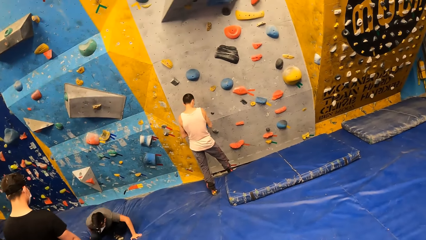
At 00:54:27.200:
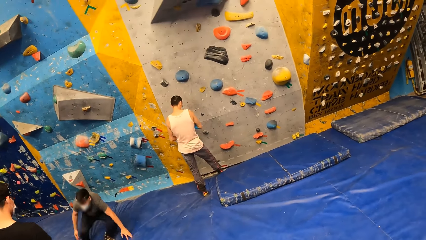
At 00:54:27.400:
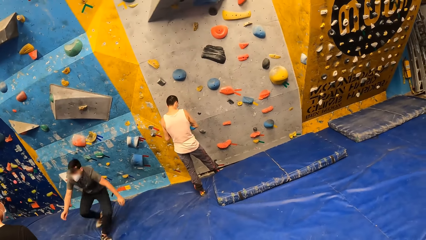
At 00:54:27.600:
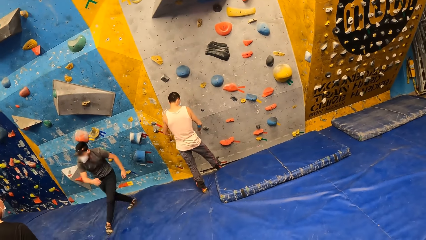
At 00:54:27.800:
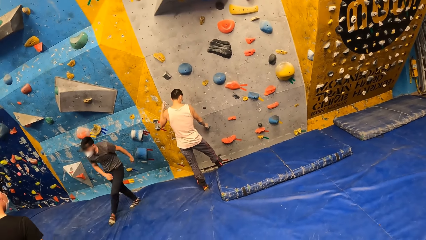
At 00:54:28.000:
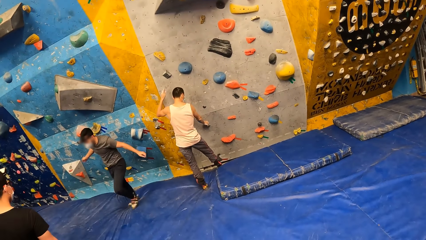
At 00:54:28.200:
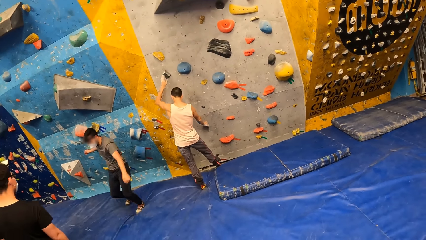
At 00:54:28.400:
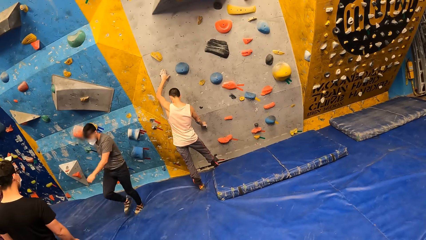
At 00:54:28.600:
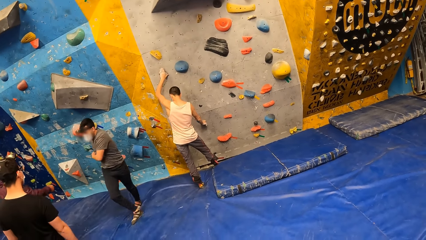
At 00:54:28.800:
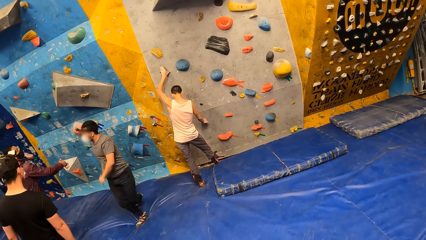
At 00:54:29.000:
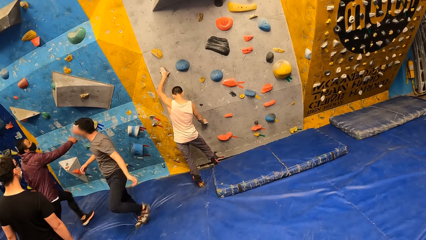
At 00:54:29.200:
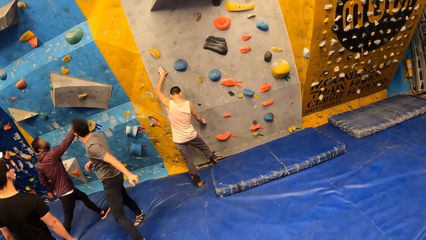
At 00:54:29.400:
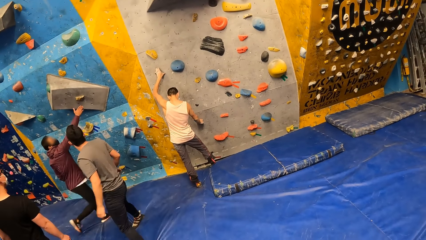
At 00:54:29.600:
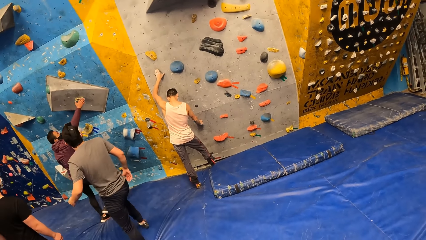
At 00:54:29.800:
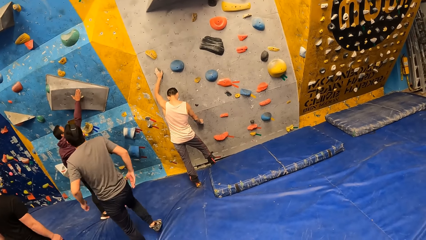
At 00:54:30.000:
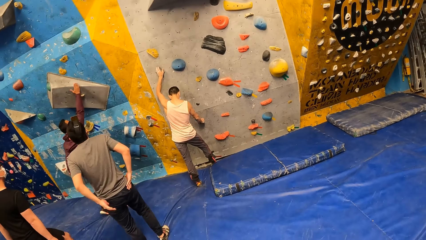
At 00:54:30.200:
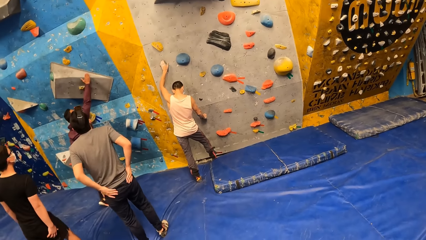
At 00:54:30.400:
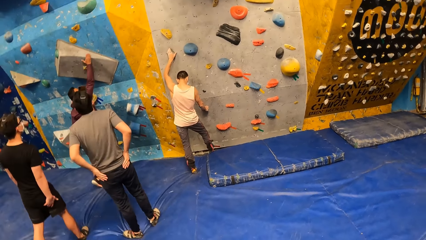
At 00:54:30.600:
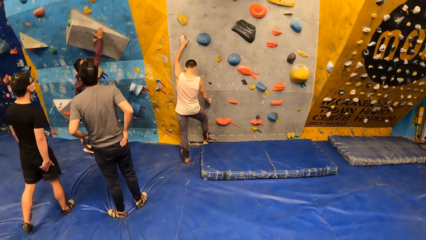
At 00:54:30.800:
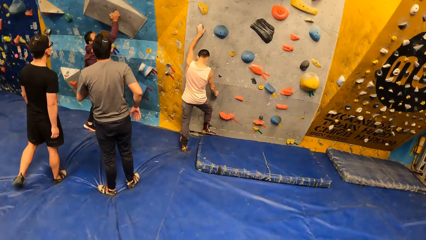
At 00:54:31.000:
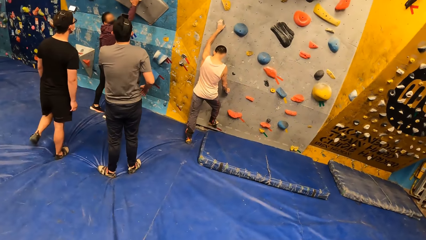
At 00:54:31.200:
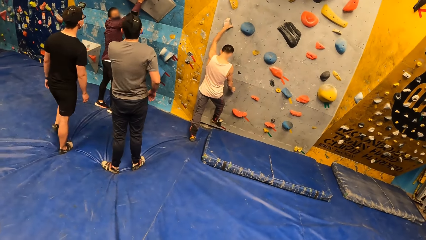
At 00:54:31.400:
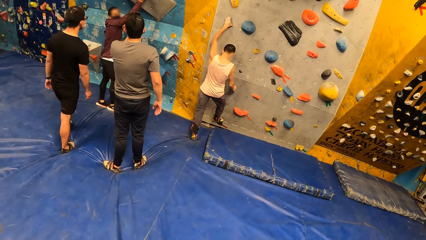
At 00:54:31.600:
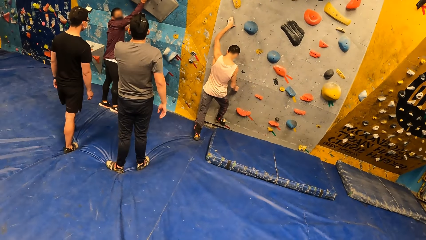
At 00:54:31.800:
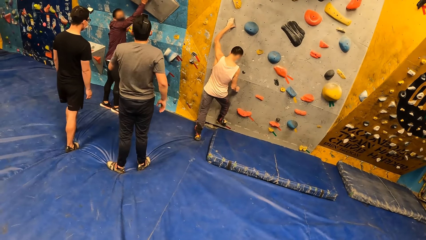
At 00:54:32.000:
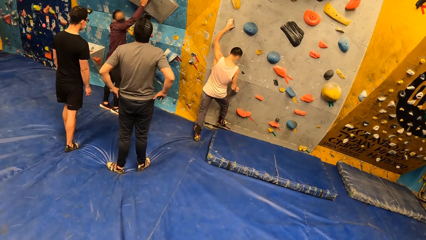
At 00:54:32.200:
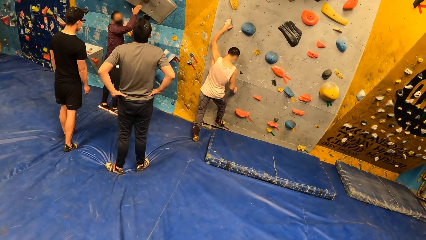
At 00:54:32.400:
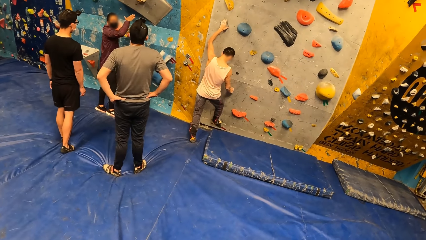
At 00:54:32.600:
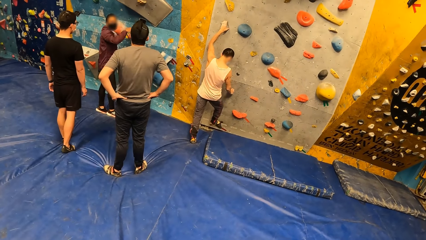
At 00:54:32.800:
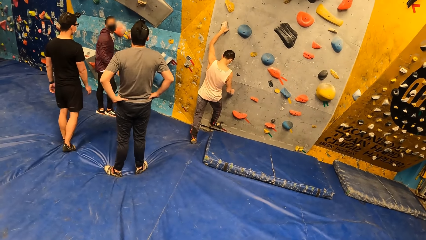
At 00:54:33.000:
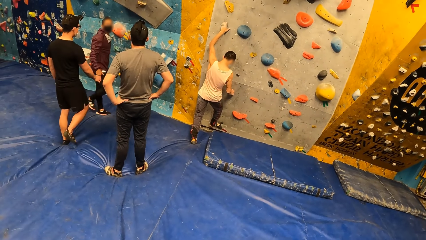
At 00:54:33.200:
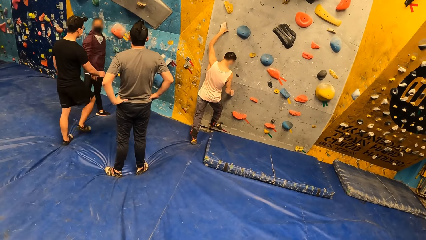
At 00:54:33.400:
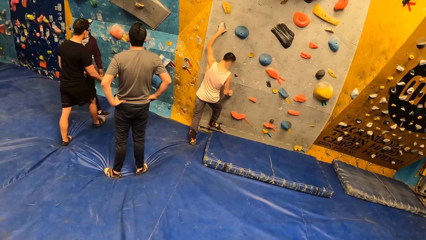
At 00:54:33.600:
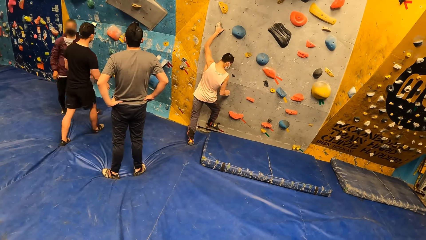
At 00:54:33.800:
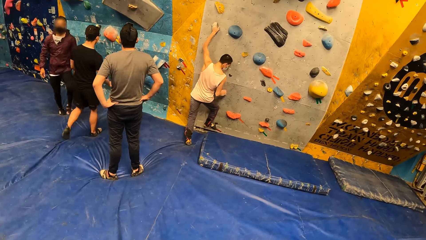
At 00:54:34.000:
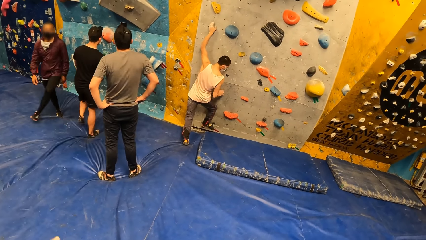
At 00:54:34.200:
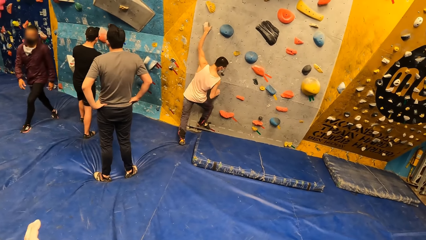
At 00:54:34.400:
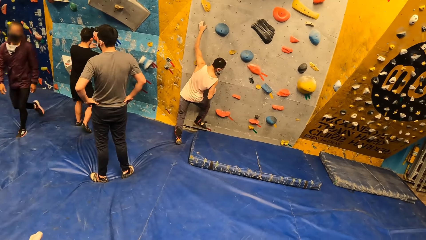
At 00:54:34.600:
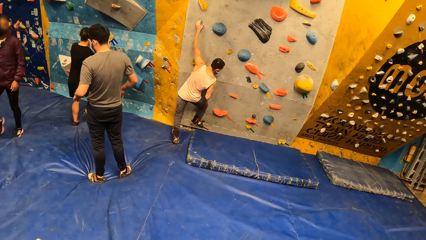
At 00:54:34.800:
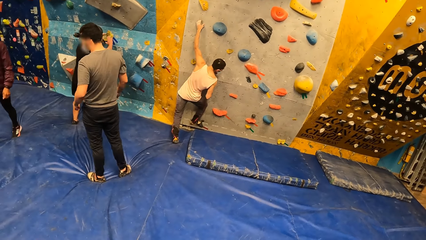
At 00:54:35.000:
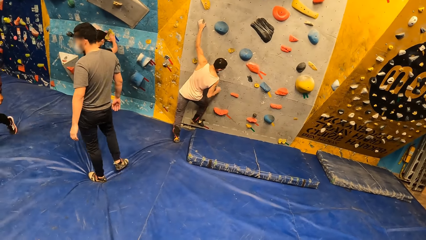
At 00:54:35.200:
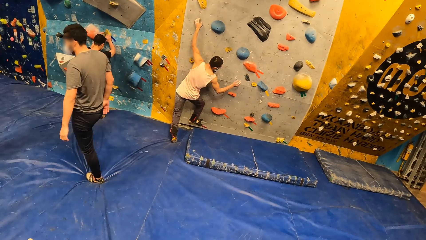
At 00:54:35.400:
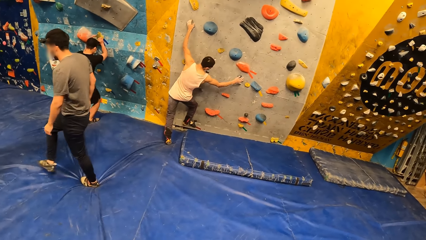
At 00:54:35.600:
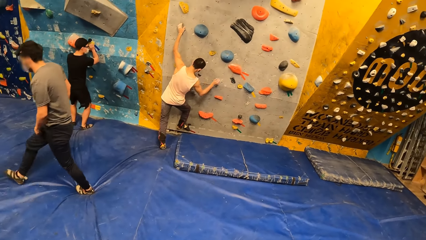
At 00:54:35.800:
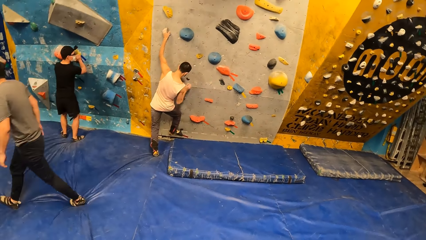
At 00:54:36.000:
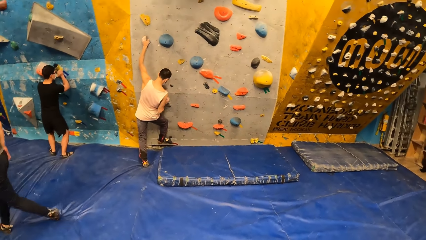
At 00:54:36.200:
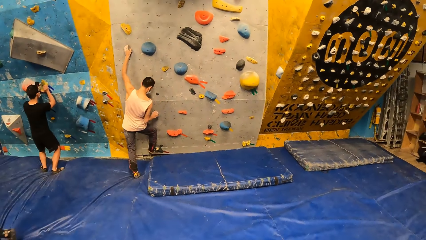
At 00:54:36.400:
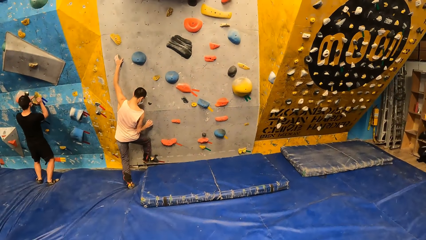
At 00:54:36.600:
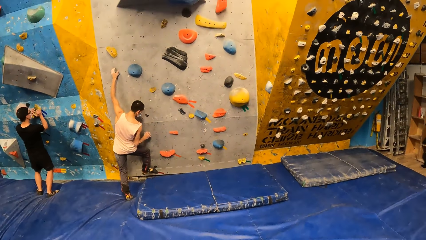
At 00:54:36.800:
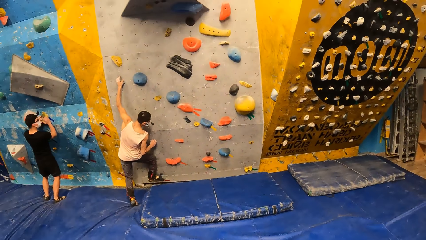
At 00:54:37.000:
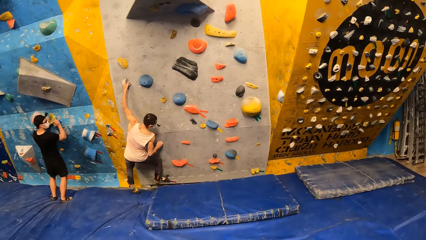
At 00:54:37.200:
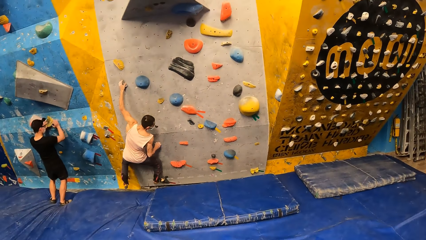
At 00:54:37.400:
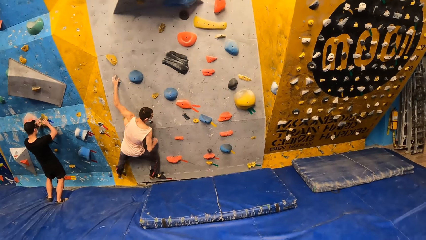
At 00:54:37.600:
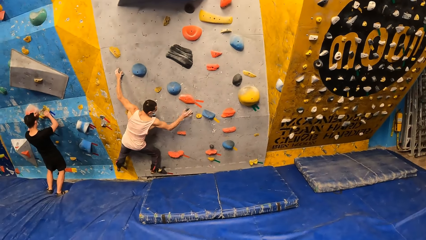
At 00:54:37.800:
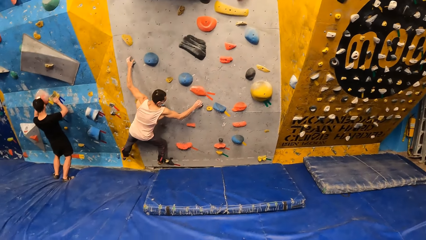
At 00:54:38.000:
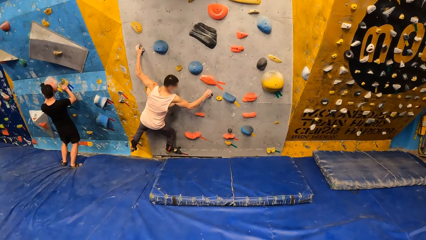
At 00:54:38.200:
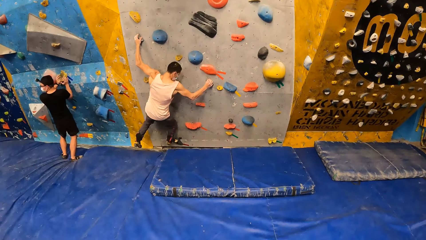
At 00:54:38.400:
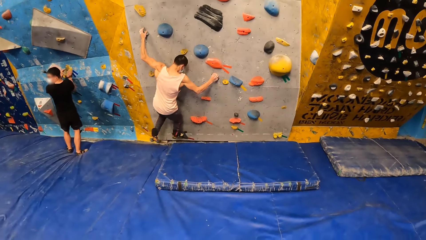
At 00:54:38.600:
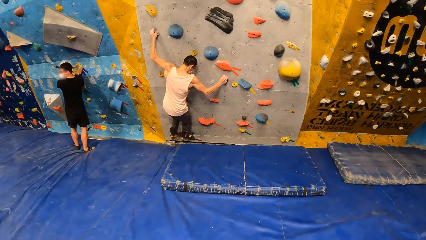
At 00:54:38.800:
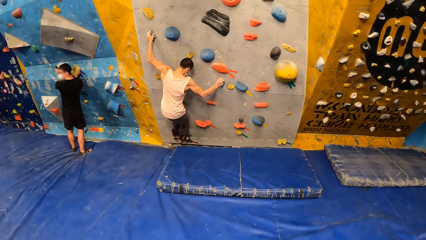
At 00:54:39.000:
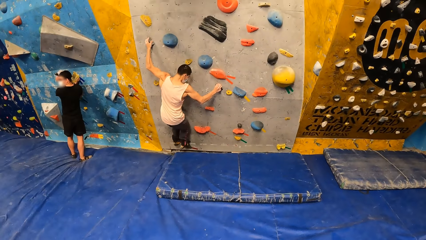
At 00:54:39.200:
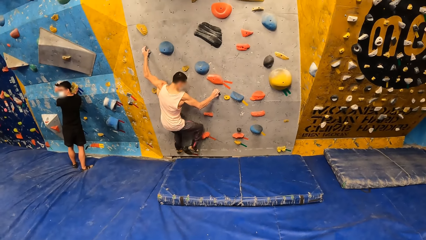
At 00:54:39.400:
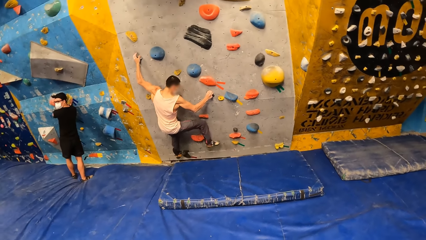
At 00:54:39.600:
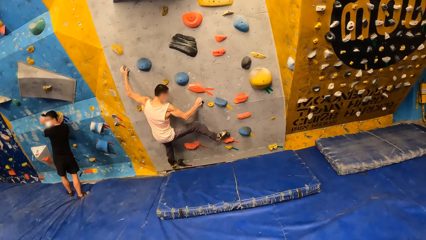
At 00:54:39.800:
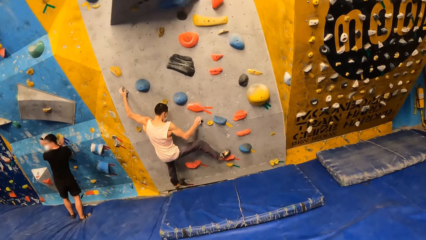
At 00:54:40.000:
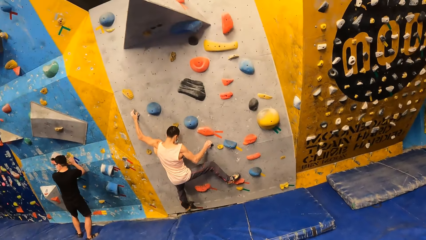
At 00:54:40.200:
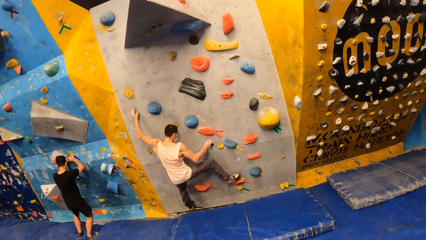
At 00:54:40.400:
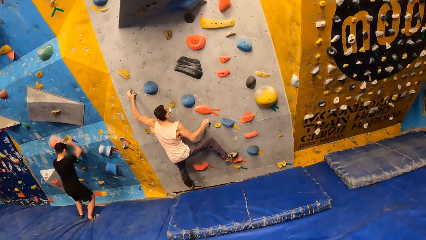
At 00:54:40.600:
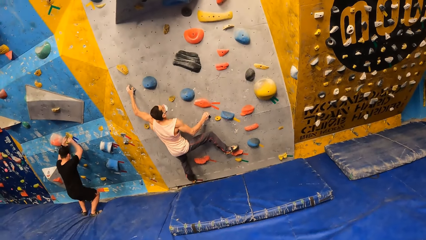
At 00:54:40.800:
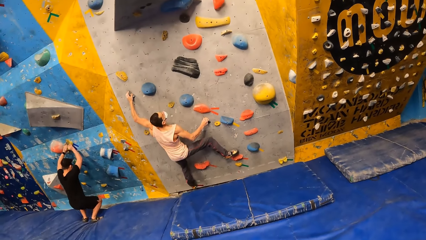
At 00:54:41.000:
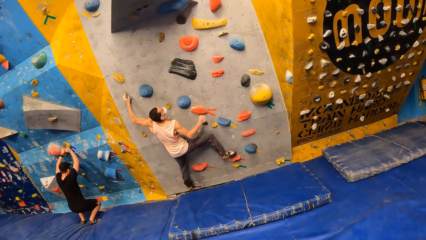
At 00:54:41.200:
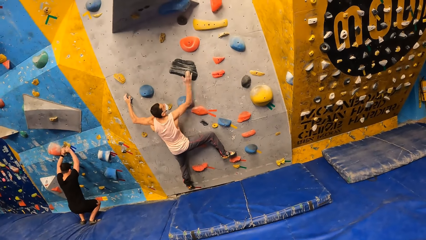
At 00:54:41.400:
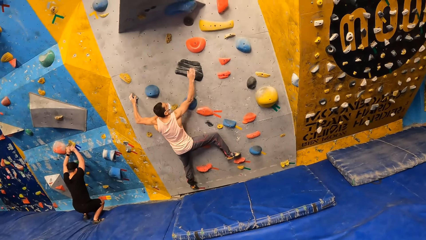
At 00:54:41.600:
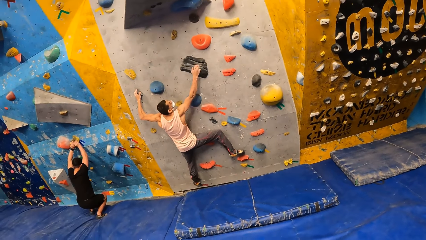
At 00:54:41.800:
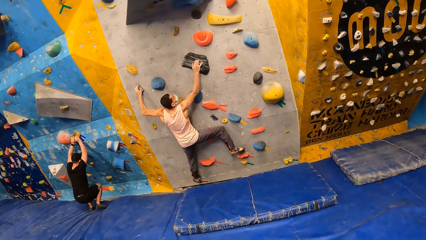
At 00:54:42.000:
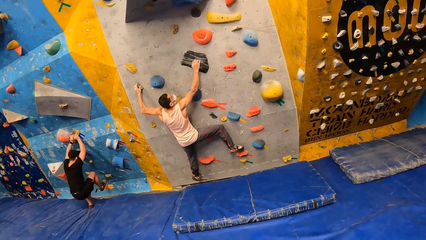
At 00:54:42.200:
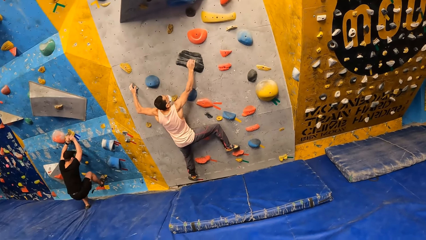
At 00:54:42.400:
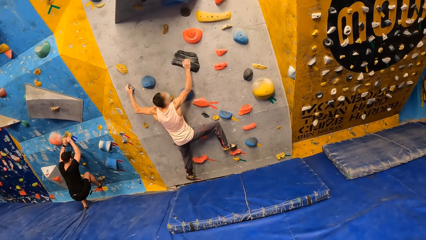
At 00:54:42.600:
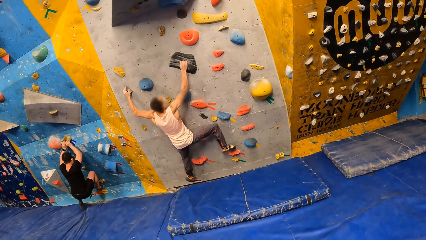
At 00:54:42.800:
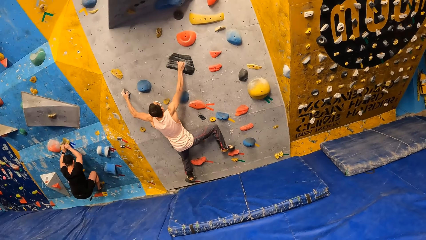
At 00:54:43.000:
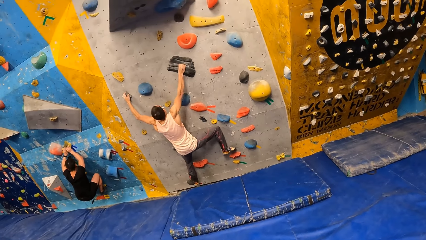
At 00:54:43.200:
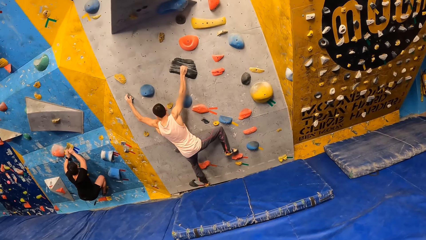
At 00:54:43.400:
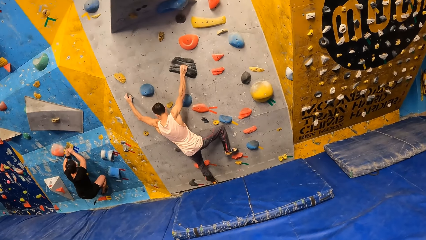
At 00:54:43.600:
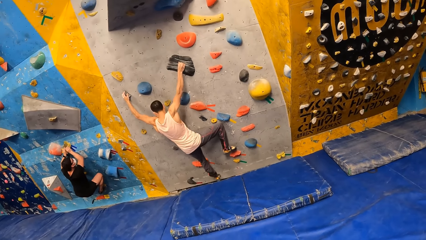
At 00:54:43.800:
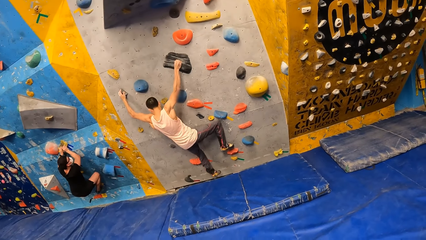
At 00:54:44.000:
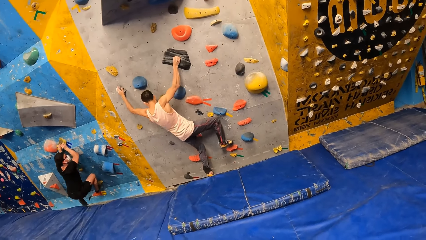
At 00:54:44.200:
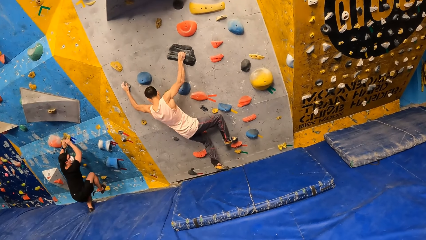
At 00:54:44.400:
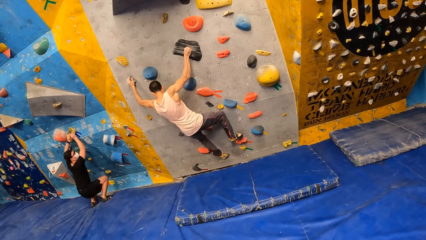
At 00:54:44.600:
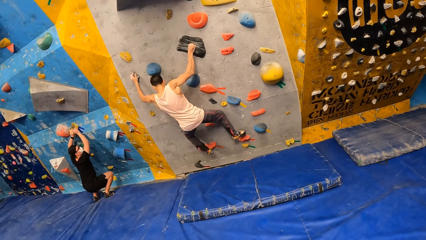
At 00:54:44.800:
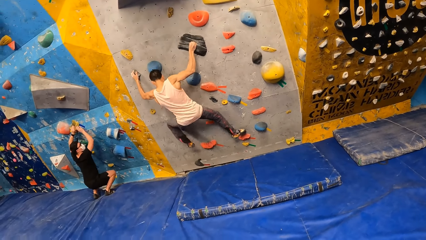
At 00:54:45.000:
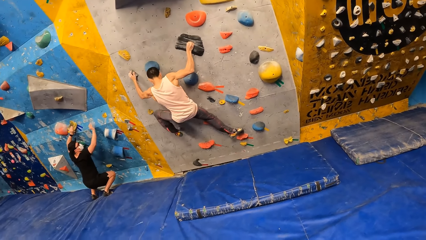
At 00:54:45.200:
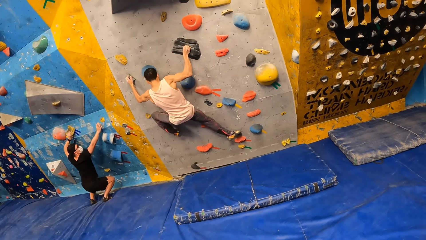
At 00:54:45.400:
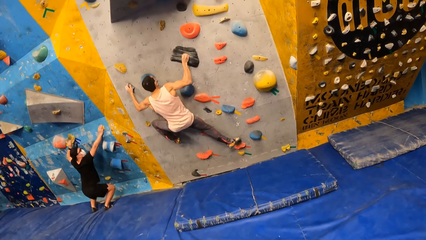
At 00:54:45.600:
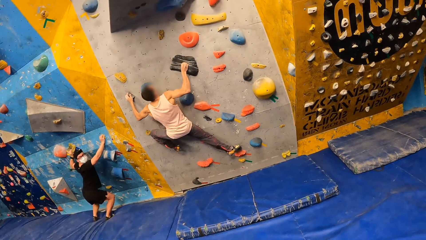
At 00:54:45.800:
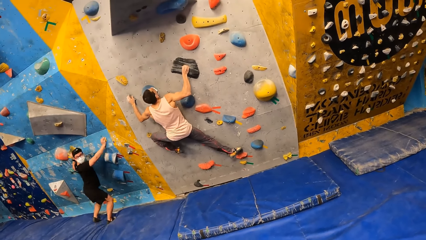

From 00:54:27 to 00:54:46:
A man jumps from the boulder. Another man holds the boulder. A third man climbs the boulder.
